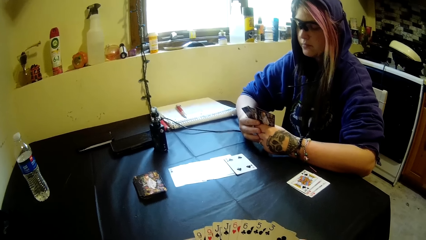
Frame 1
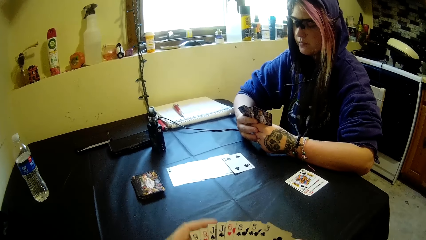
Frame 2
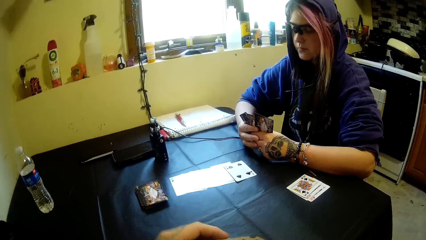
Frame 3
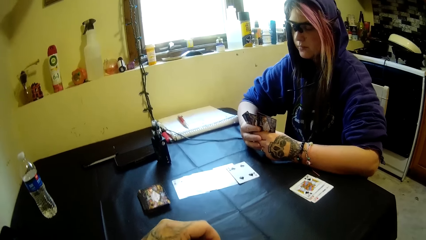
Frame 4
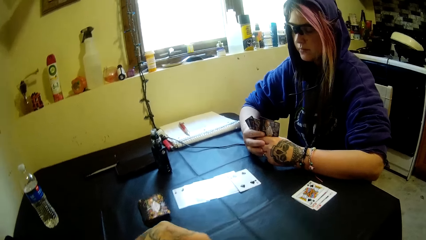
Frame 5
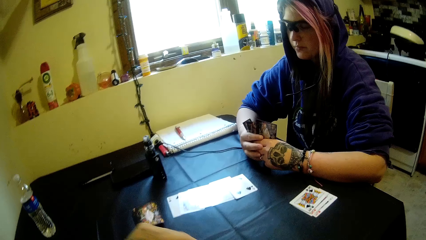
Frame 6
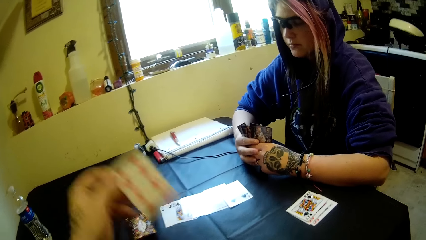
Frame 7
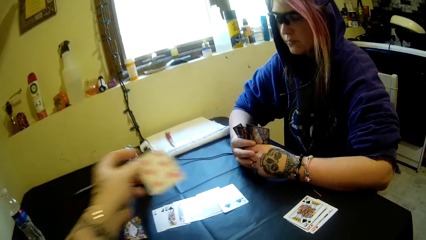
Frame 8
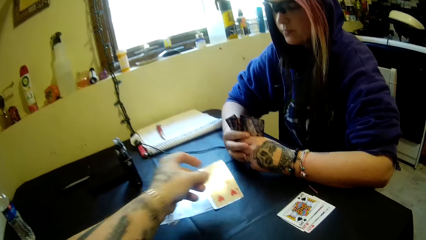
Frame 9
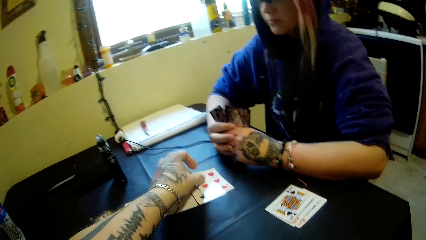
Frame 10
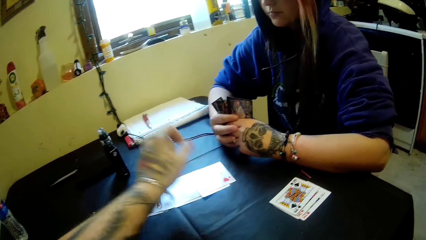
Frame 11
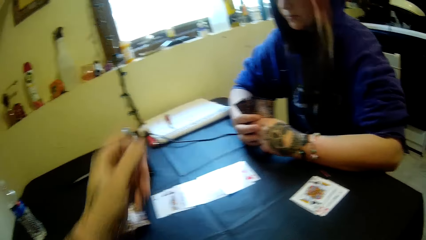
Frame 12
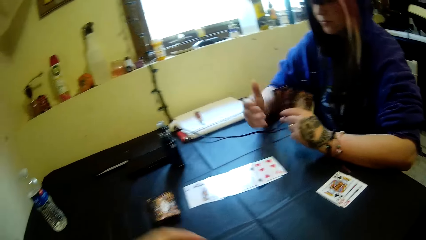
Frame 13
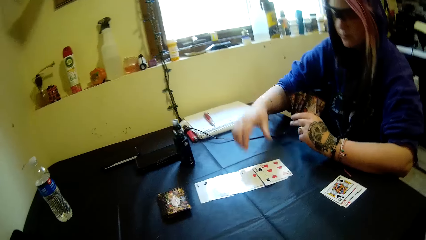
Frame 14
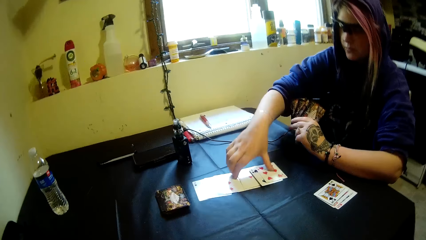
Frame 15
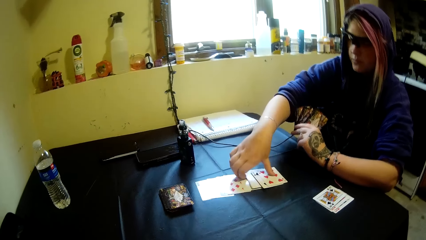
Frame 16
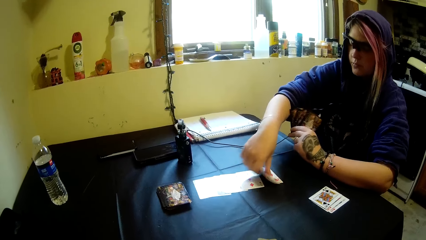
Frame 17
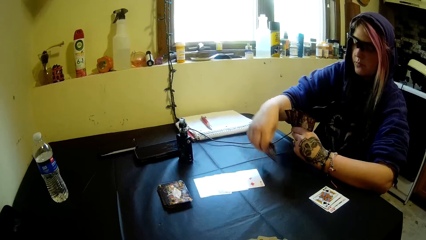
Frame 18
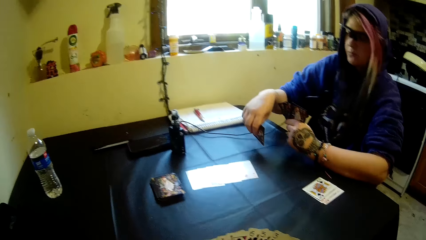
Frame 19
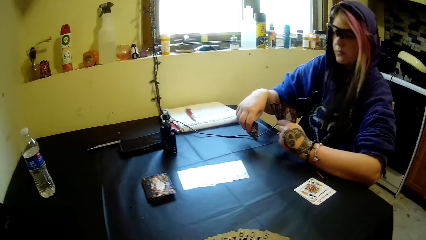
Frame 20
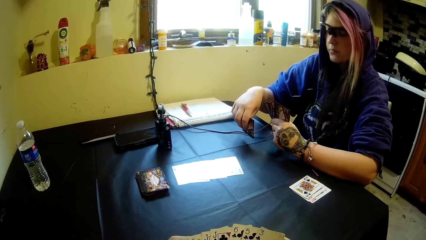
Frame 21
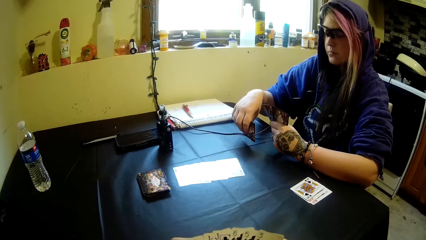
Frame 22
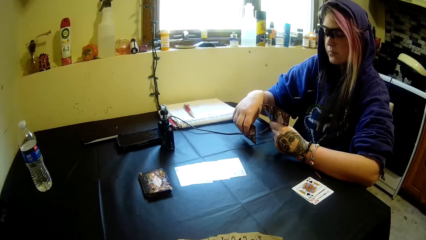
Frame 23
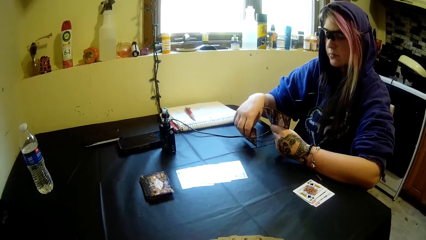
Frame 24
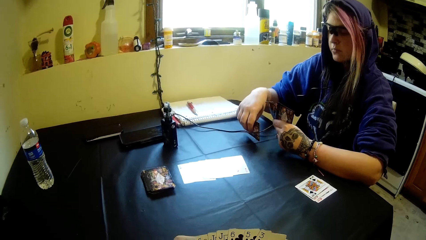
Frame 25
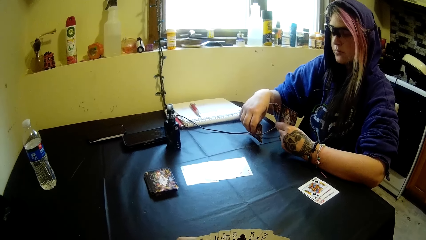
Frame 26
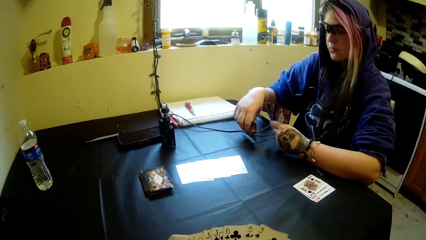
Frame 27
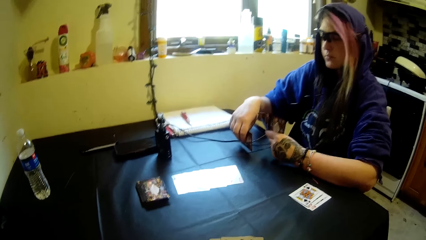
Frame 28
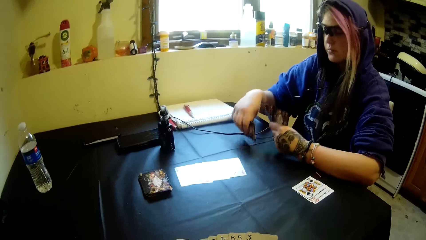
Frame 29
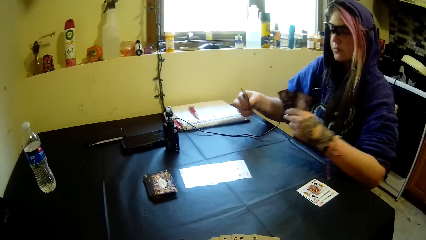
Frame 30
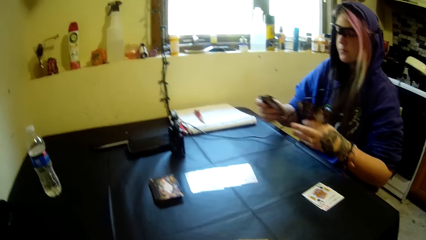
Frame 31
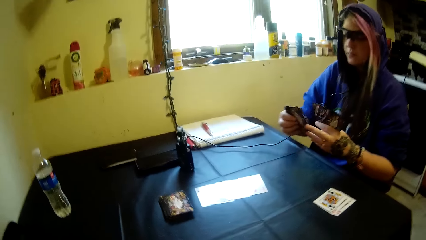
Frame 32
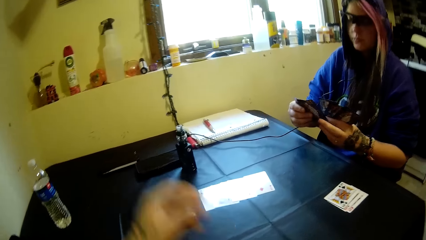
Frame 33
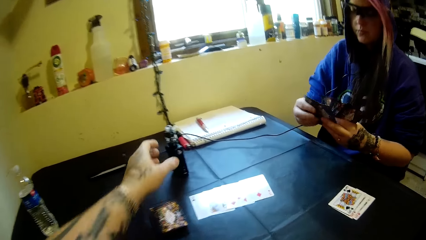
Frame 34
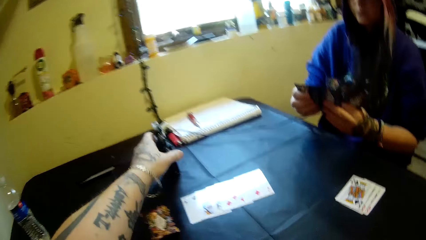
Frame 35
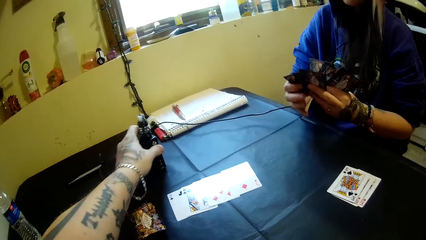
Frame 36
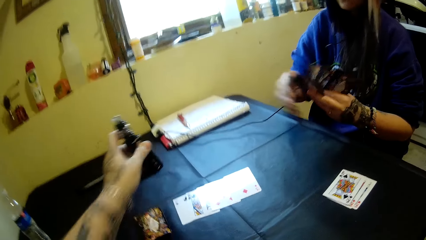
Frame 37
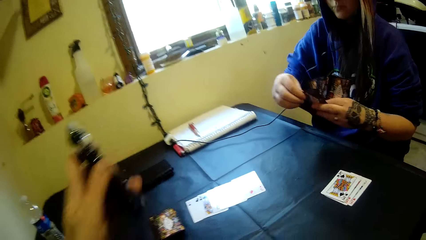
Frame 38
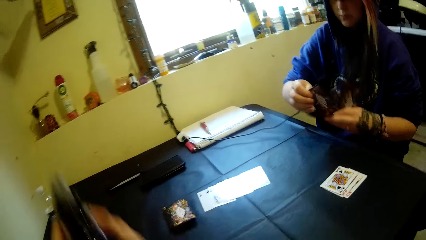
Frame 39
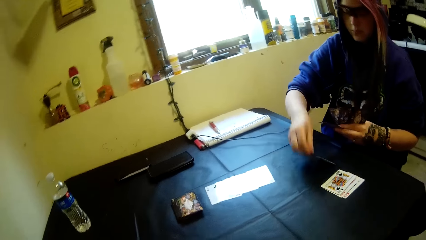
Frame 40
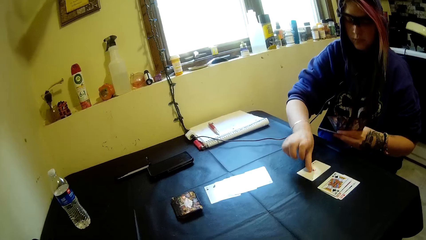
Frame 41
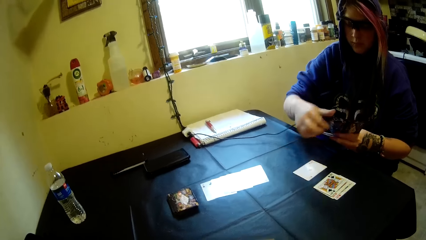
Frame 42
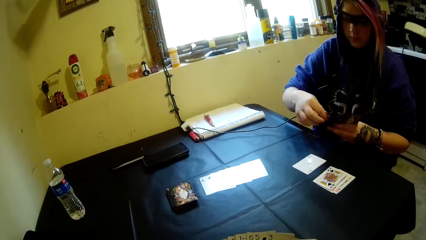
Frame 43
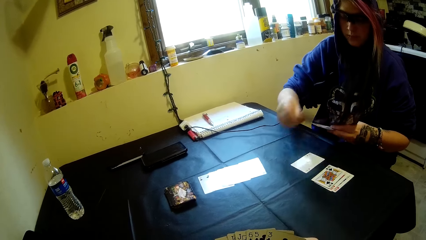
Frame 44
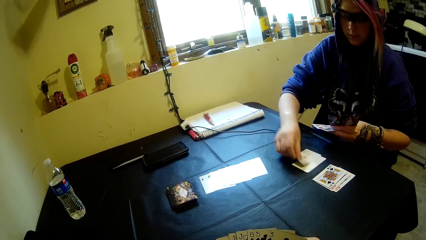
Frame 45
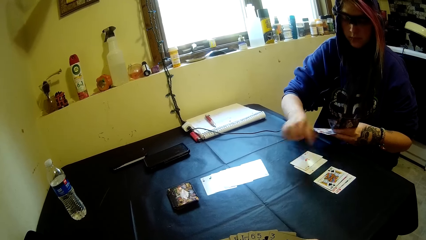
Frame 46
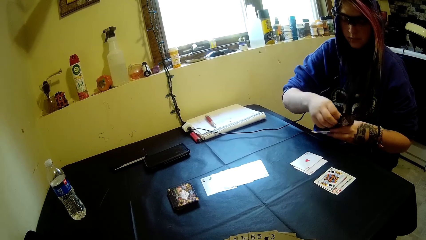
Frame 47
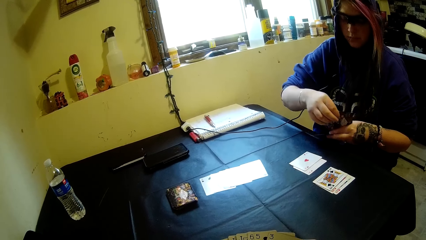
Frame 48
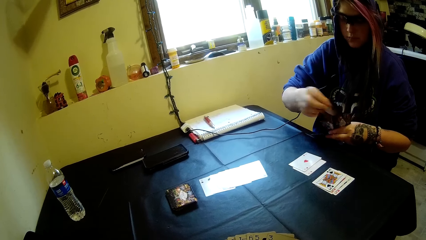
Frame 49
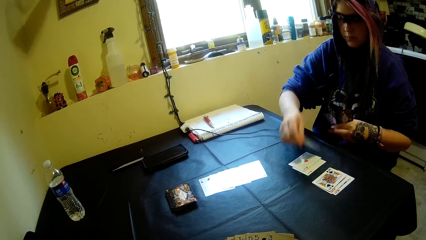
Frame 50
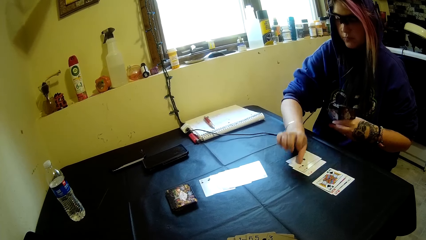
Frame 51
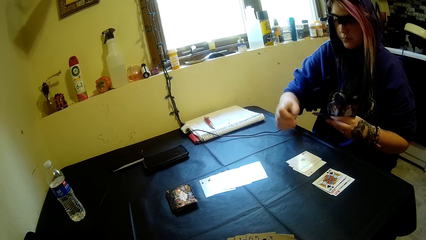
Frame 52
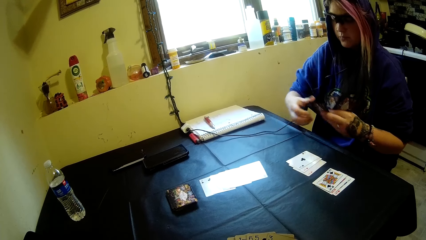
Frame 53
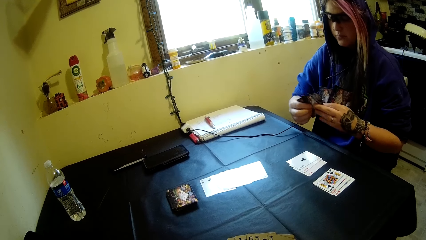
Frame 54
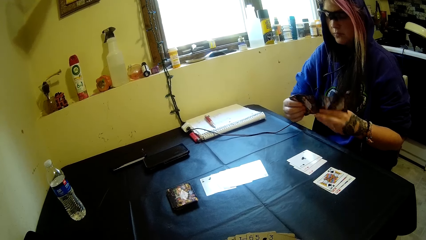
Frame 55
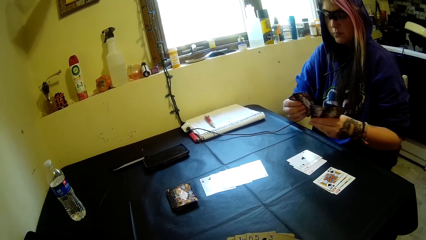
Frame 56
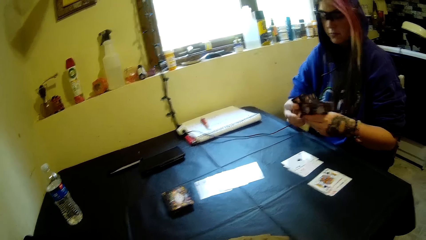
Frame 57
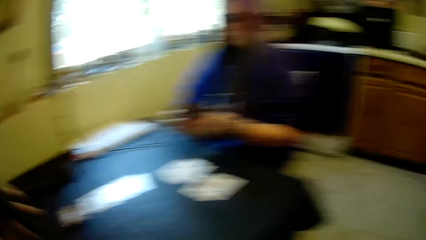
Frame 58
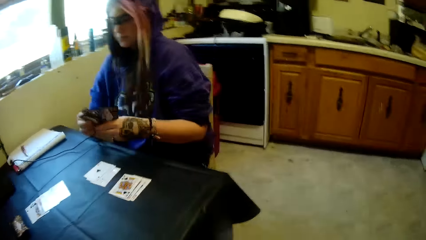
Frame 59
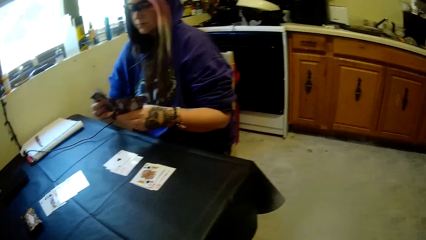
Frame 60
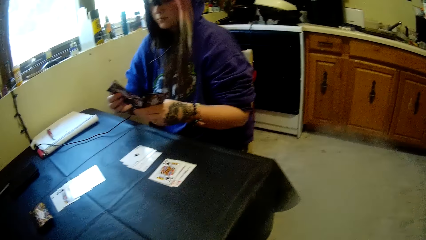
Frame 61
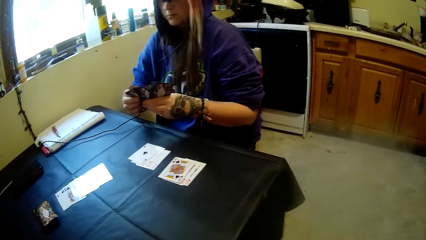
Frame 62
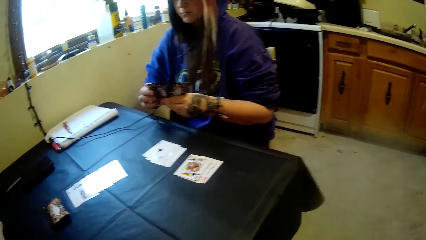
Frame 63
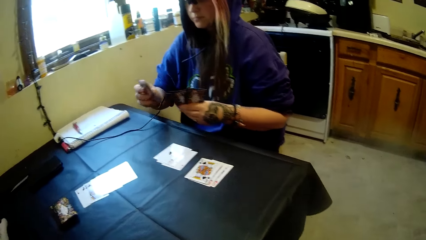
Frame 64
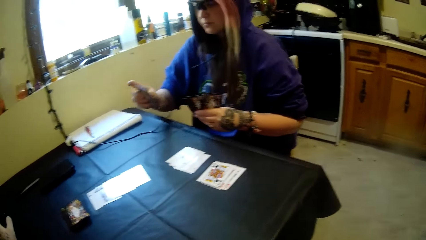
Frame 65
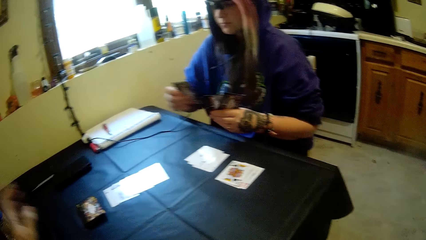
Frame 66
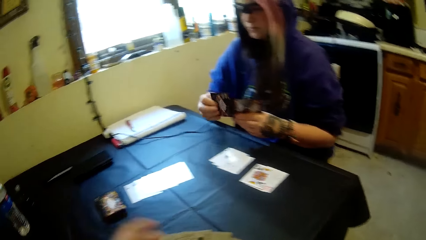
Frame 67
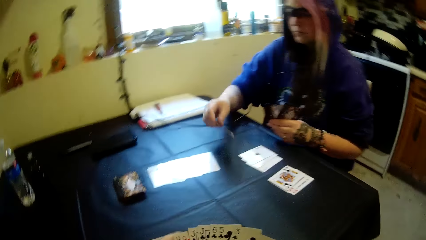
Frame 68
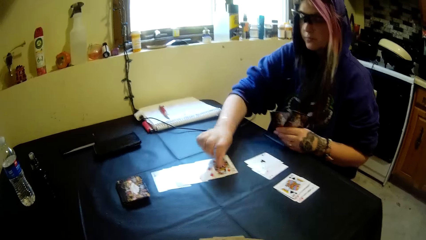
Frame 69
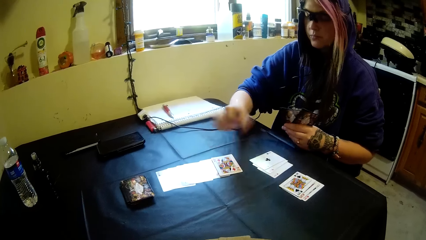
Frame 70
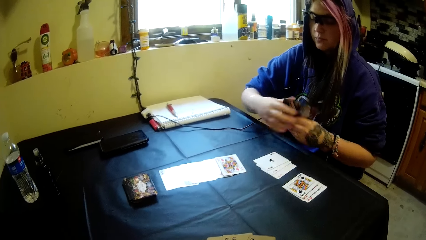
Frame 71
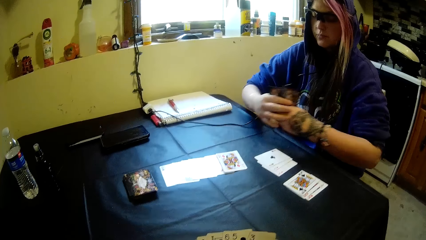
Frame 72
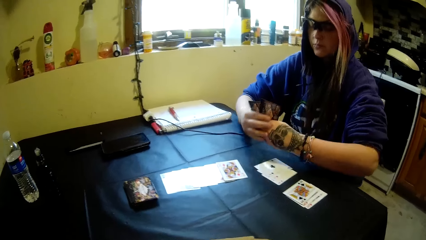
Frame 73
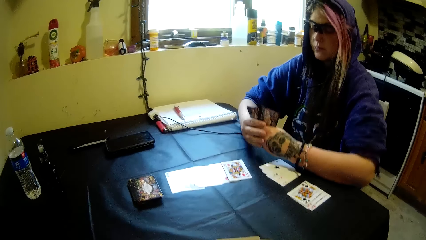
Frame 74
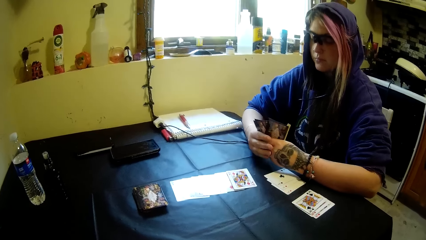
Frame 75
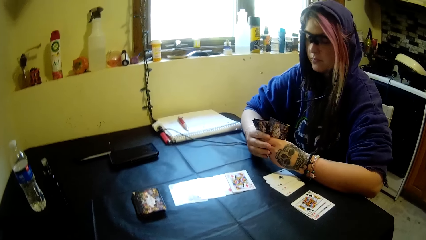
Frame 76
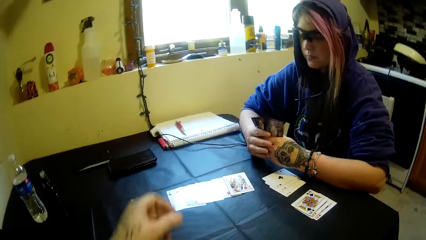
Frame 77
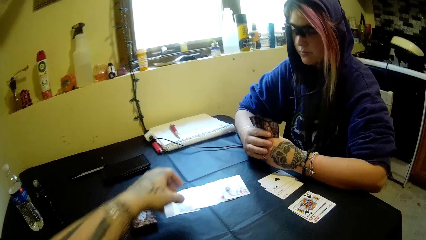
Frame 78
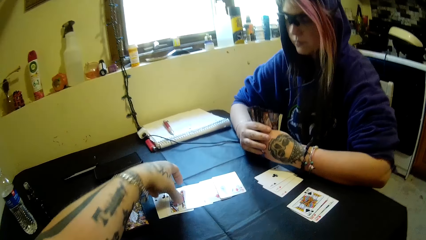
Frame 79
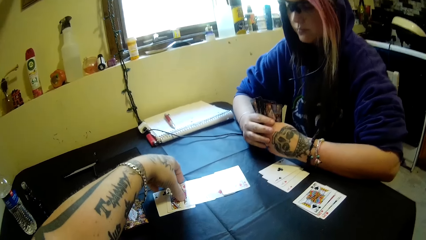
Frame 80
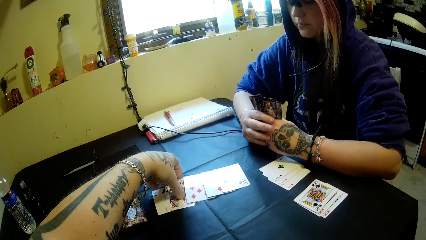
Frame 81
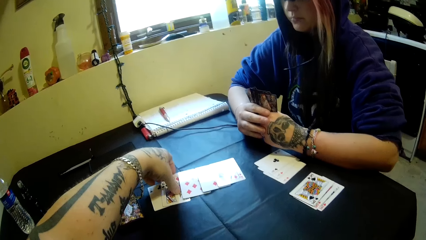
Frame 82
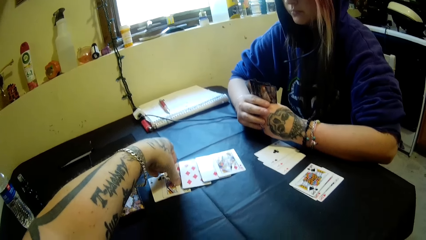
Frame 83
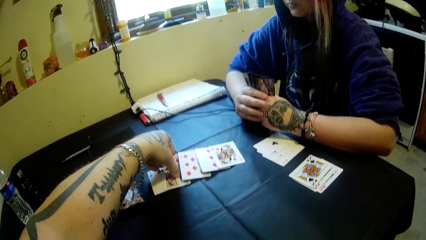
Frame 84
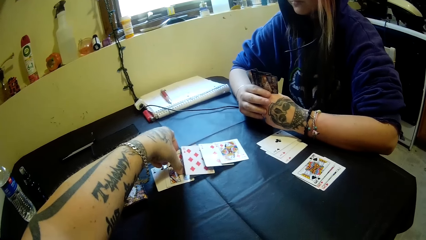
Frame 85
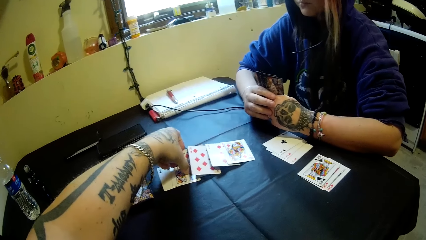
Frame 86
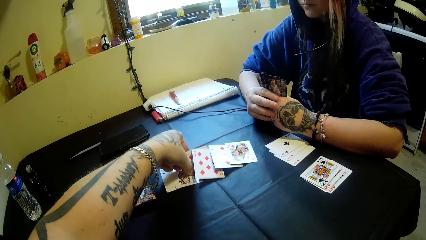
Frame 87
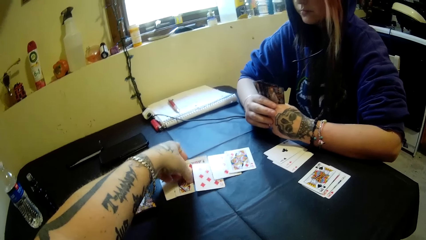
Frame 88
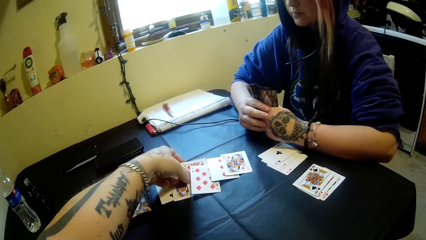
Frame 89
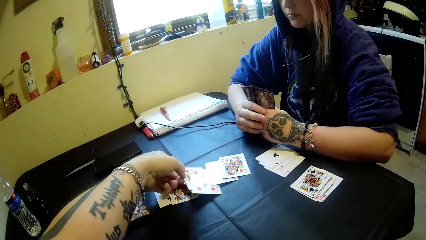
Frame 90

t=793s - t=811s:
The camera wearer drops a card on the table. A woman picks two cards from the table. The camera wearer picks the electric cigarette from the table. They smoke. The woman drops some cards on the table. The woman distributes the cards on the table. The camera wearer looks around. The woman puts the cards on the table. The camera wearer picks some cards from the table.
